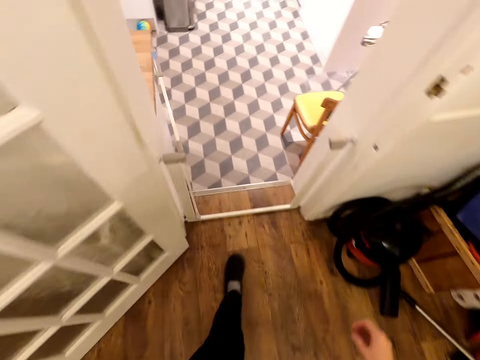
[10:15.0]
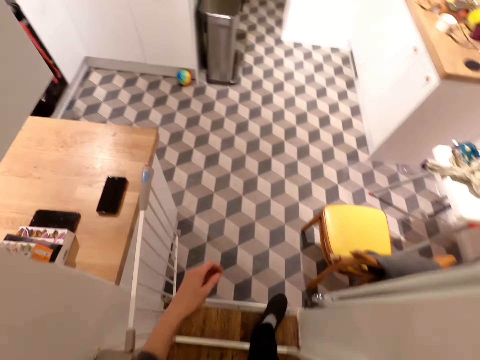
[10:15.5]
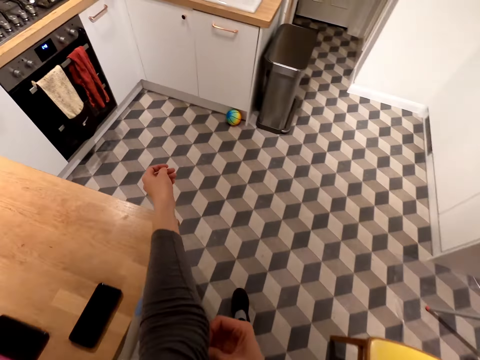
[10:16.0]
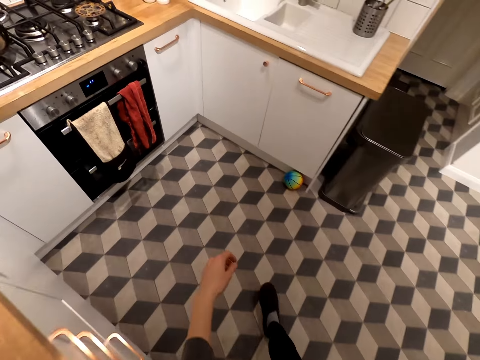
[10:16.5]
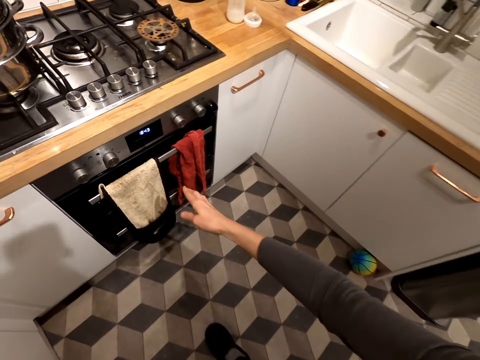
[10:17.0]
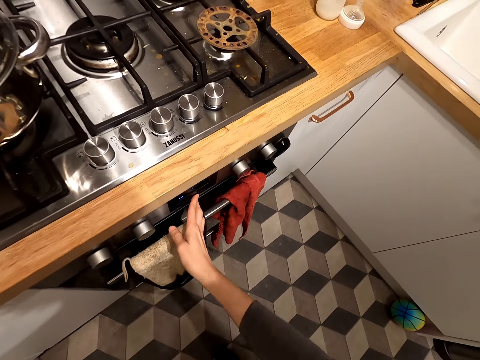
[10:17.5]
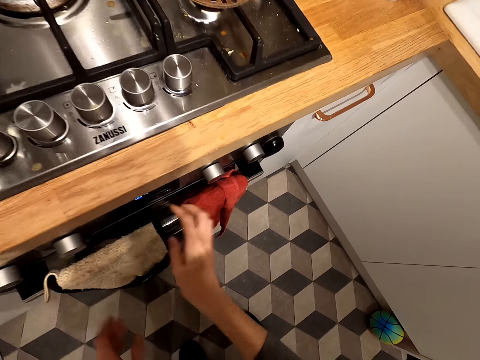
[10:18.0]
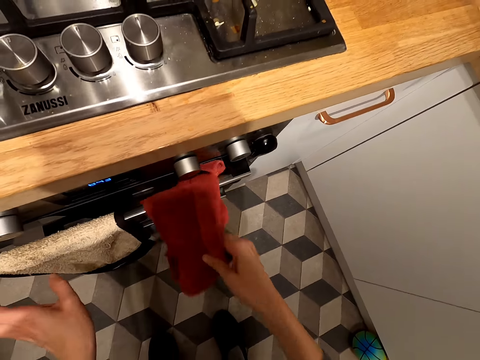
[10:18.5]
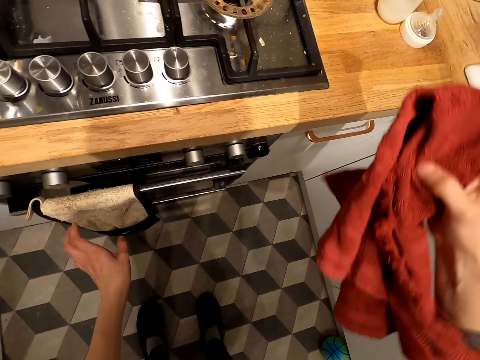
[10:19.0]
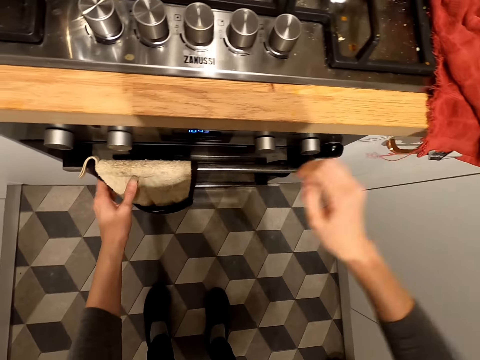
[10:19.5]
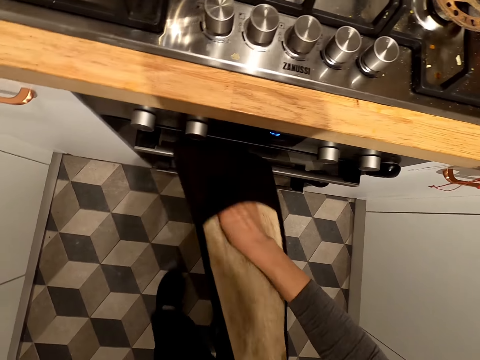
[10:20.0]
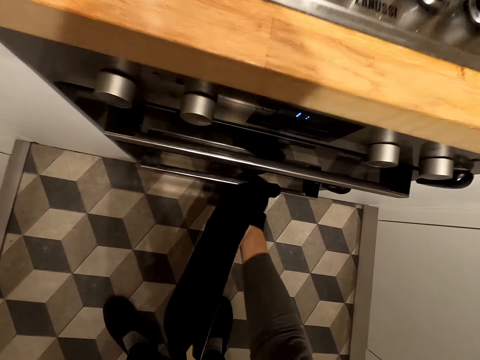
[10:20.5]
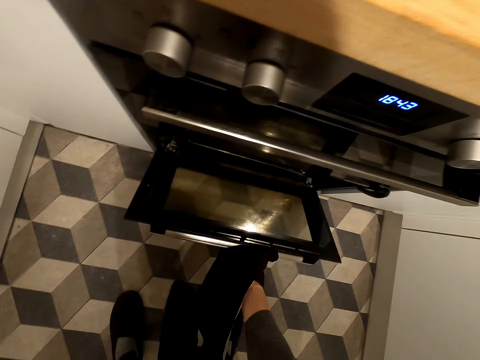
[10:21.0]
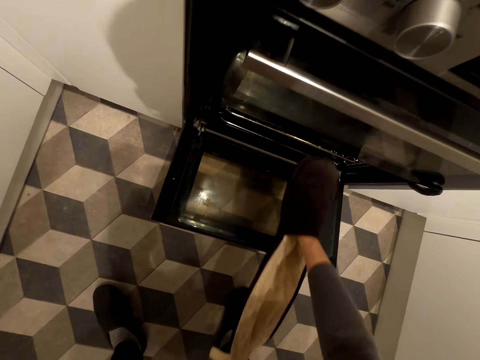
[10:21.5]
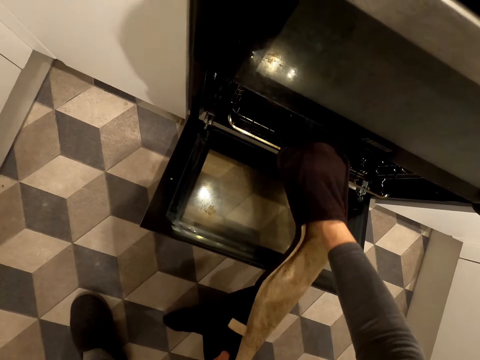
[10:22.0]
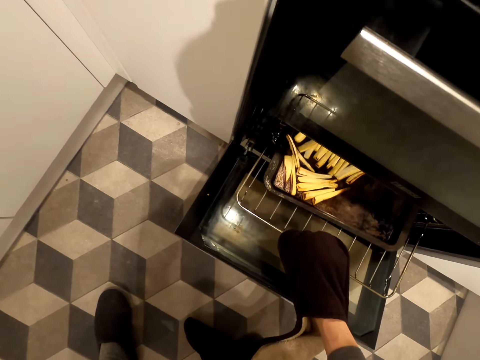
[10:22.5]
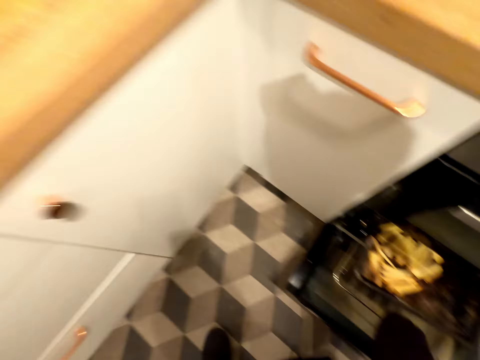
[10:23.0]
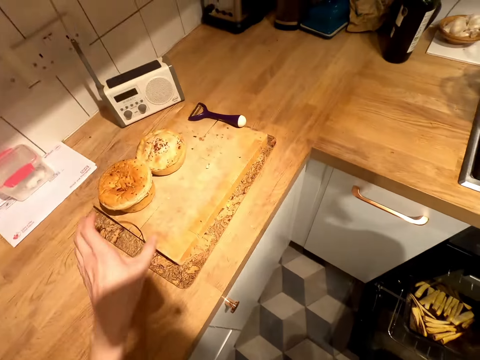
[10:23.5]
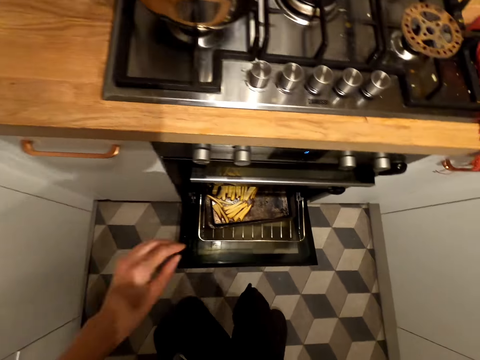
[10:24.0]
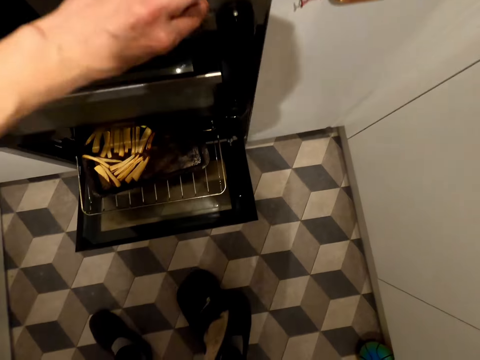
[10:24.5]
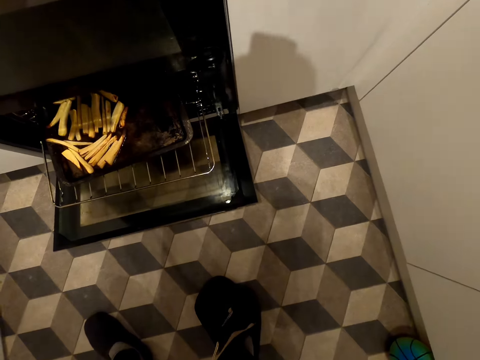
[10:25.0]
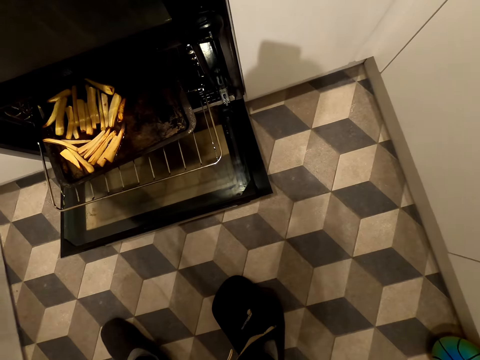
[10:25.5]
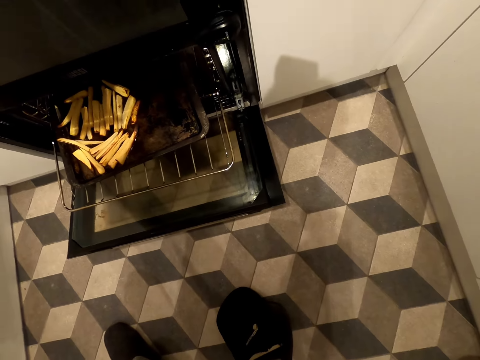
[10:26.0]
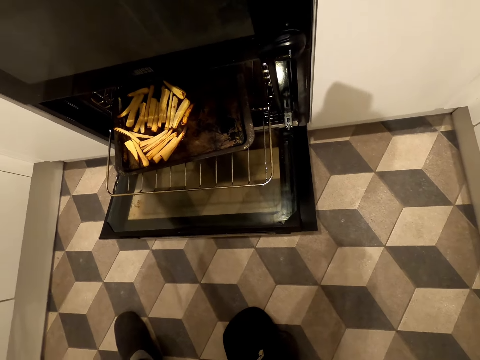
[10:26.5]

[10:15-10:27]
The camera wearer enters the kitchen. They stop the oven timer. They pick the wipe cloths. They wear an open glove. They open the oven. They pull a tray. They look at the fries.

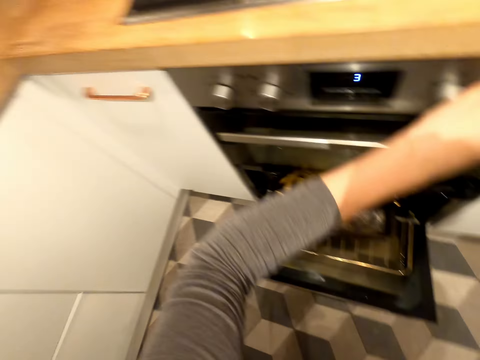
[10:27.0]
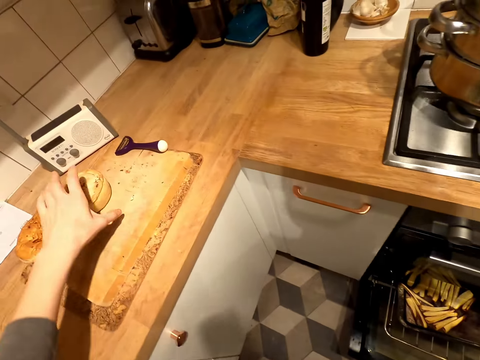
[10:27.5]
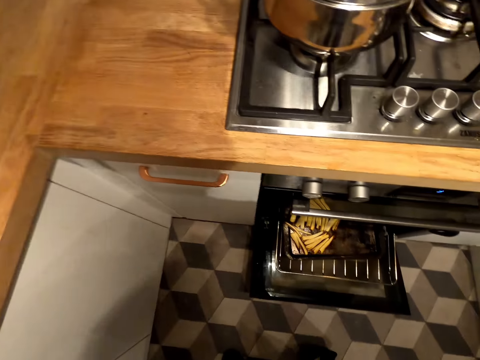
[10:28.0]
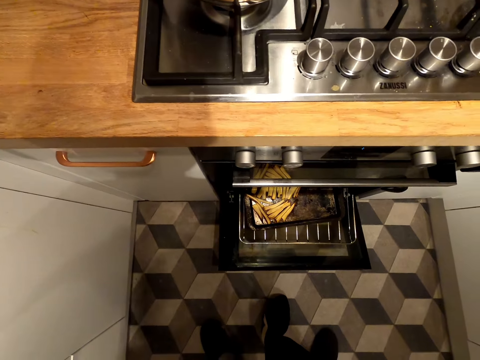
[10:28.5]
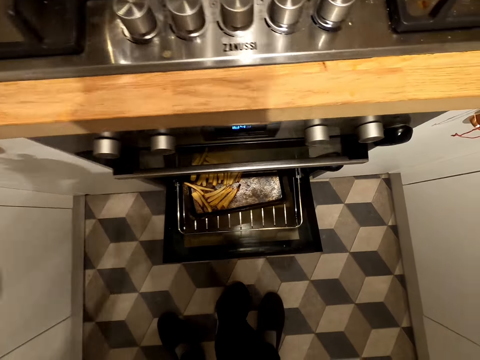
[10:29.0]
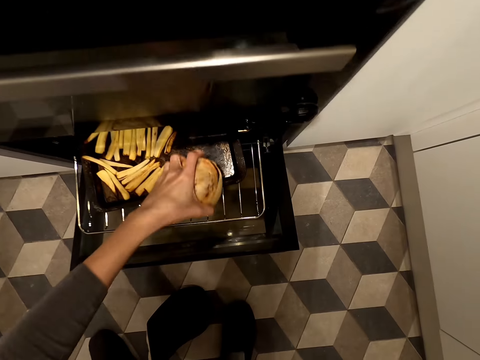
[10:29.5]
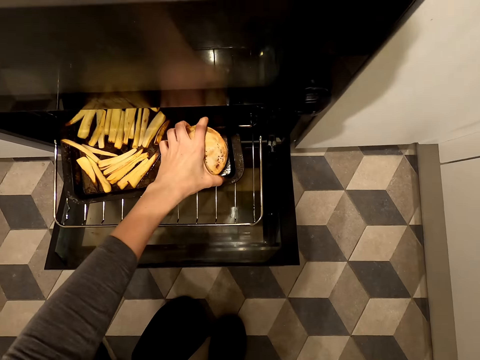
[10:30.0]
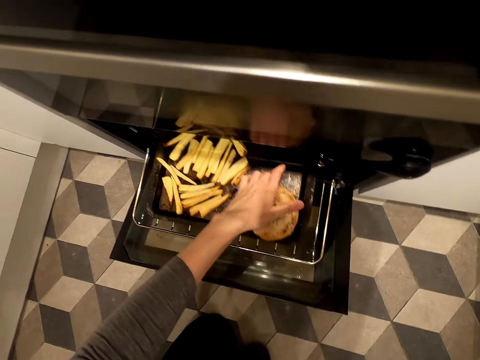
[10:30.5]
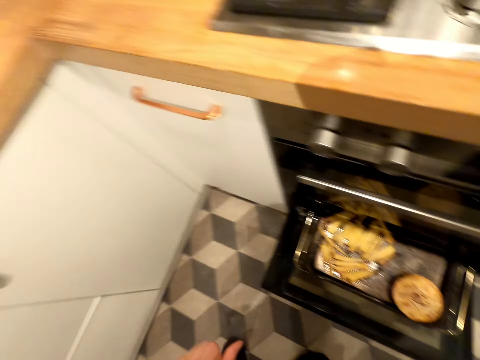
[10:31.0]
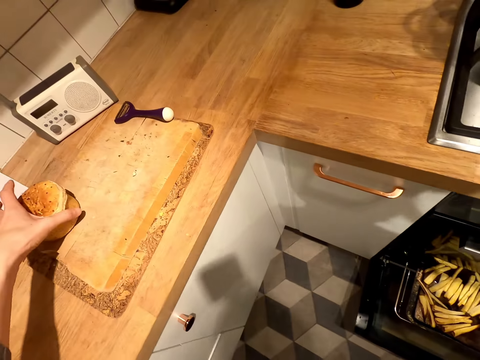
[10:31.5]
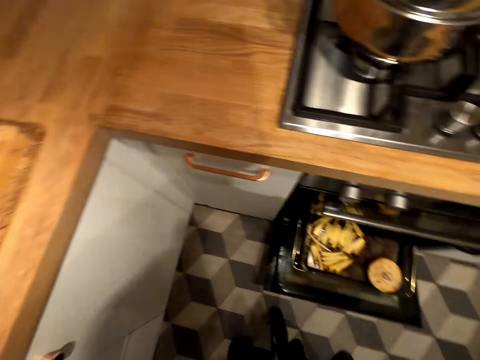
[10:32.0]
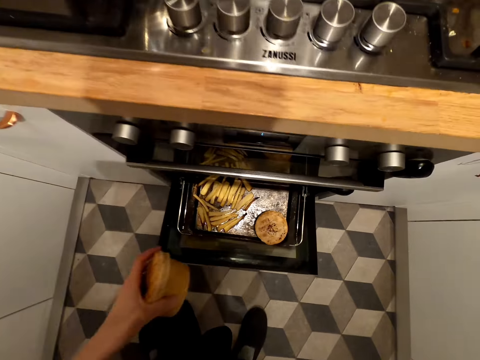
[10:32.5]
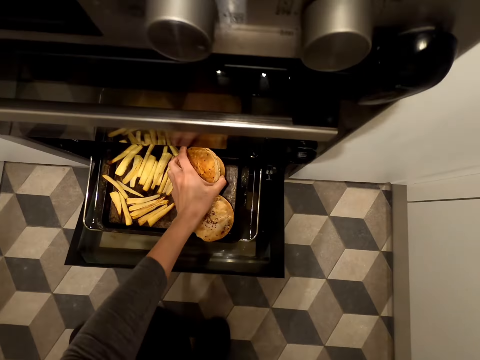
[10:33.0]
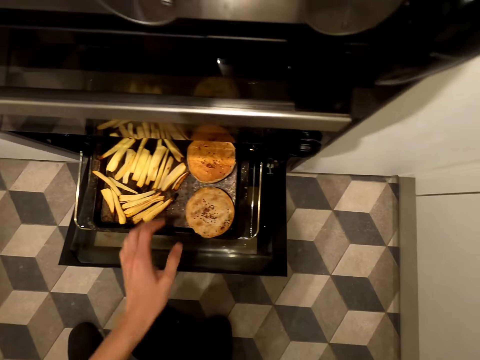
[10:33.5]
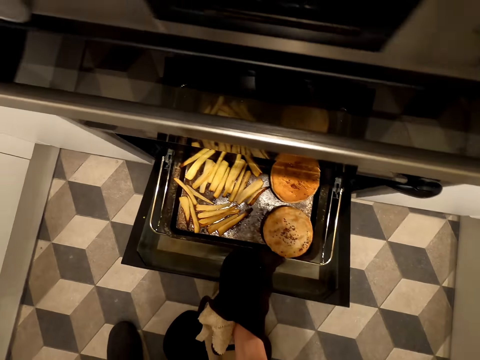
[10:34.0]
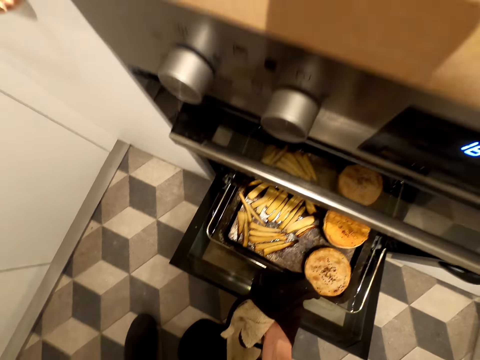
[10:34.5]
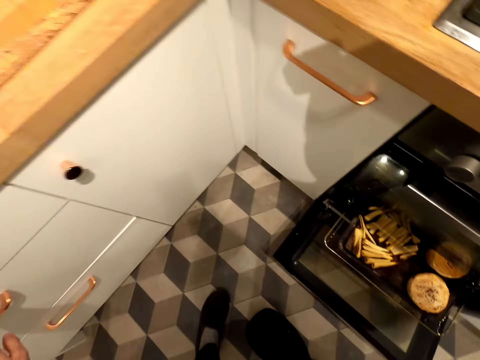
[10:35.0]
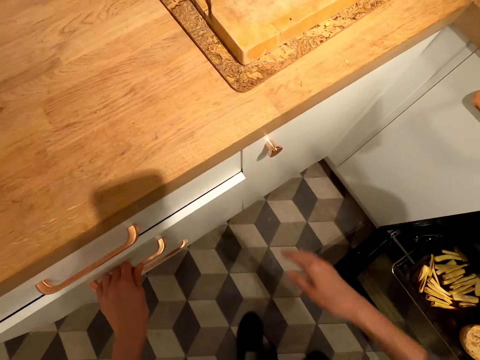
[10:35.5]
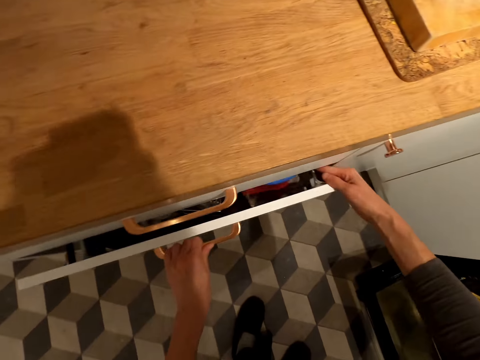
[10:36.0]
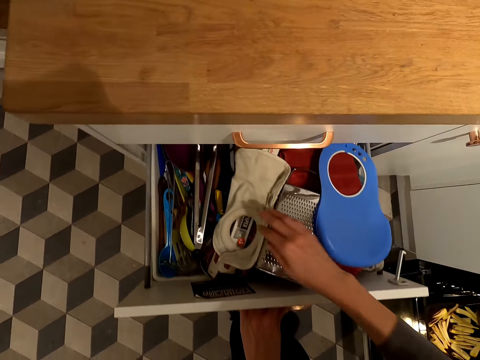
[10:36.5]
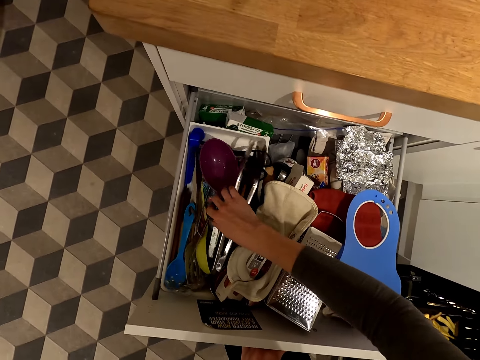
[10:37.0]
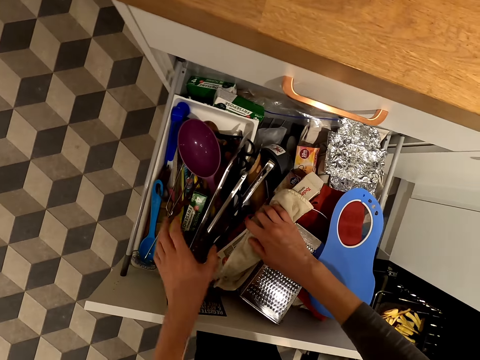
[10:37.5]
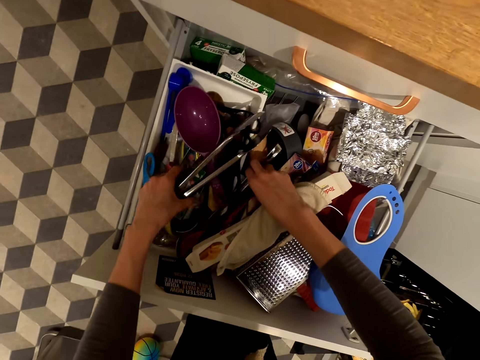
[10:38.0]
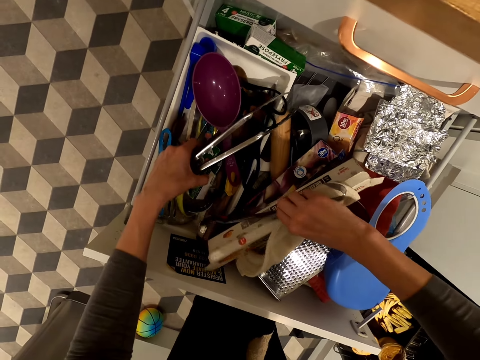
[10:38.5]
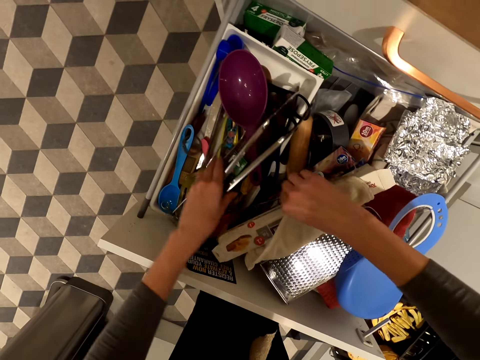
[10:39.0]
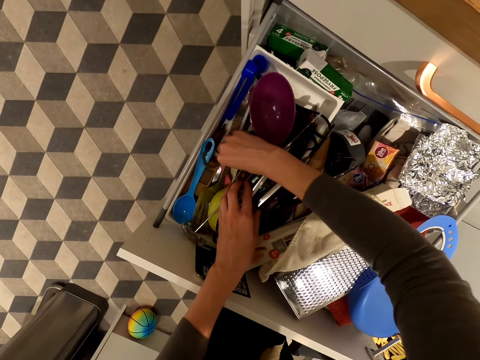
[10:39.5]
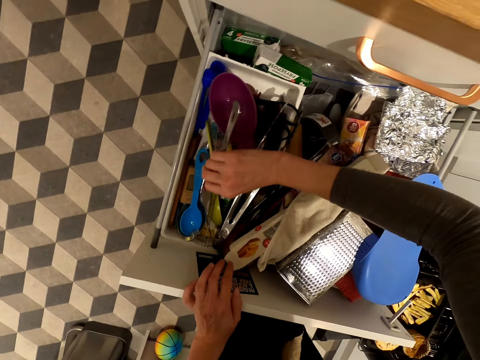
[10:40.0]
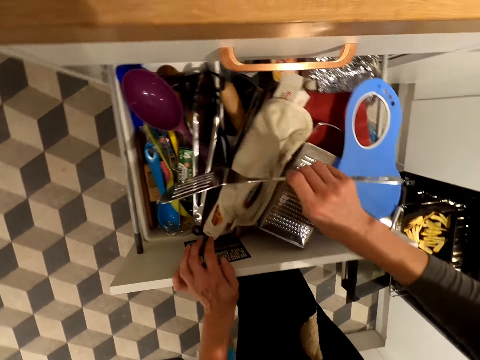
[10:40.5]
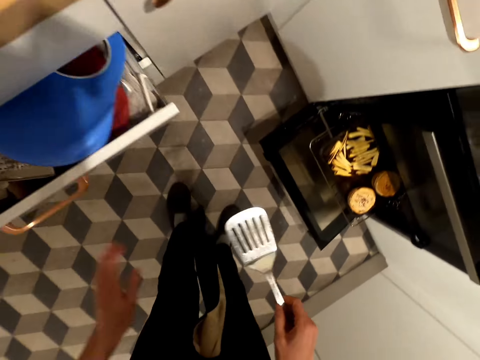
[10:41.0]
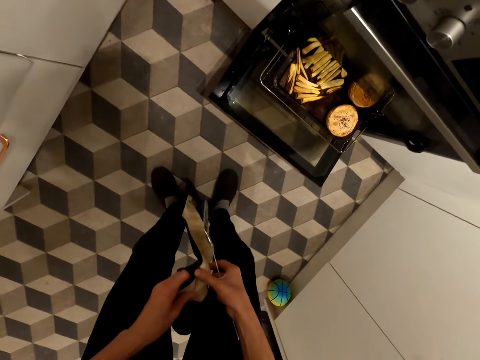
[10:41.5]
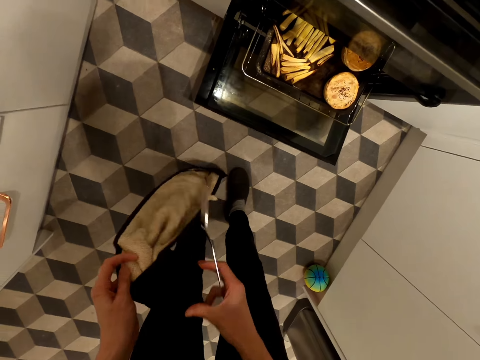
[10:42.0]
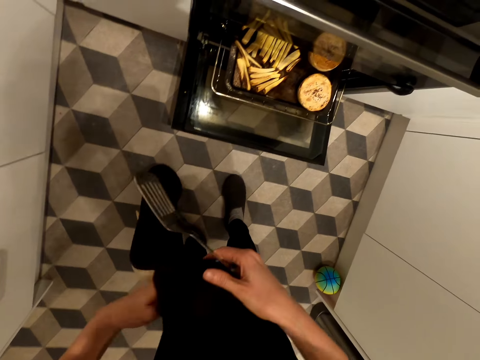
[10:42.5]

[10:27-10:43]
The camera wearer holds buns. They place the buns in the baking tin. They pick the buns. They place the buns in the baking tin. They place the baking tin in the oven. They pull a kitchen drawer. They pick up a steel flat cooking spatula and push the kitchen drawer.
